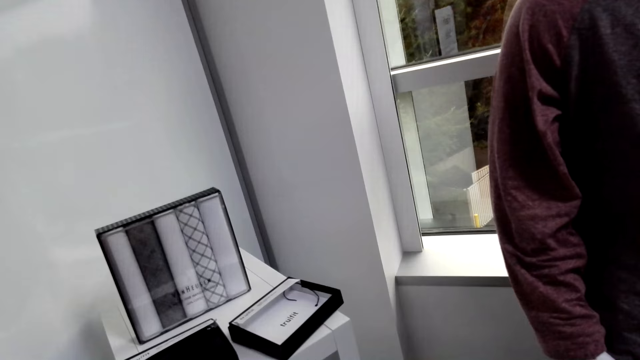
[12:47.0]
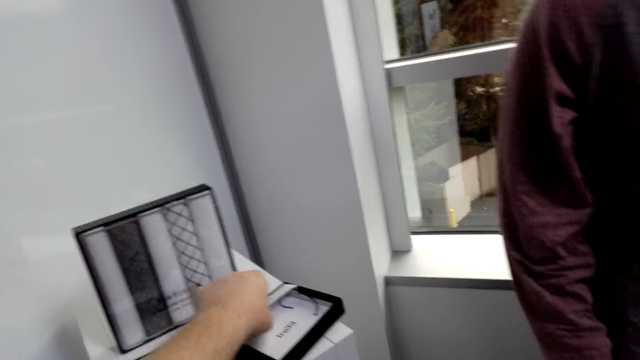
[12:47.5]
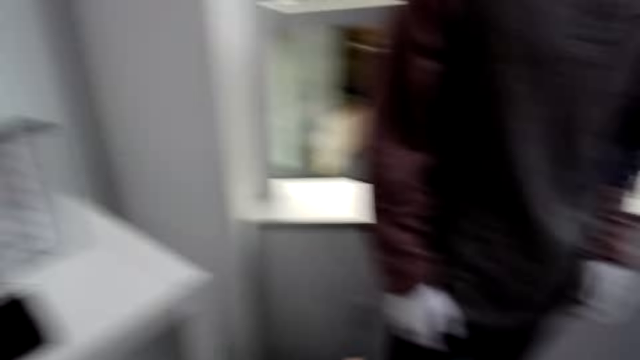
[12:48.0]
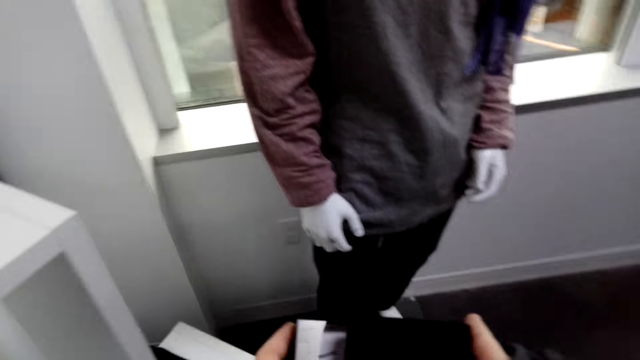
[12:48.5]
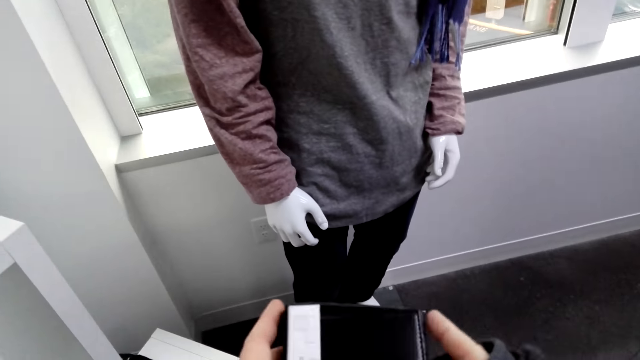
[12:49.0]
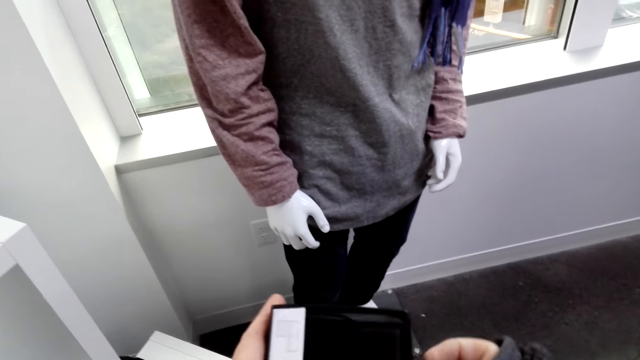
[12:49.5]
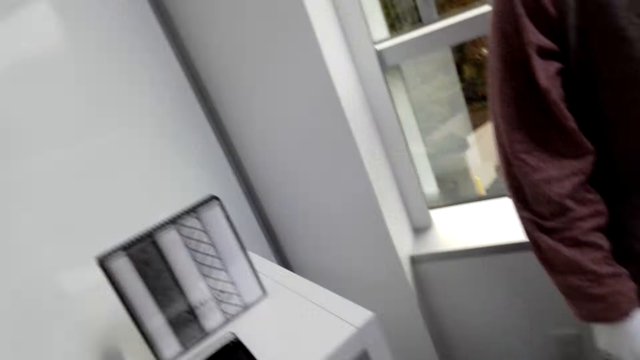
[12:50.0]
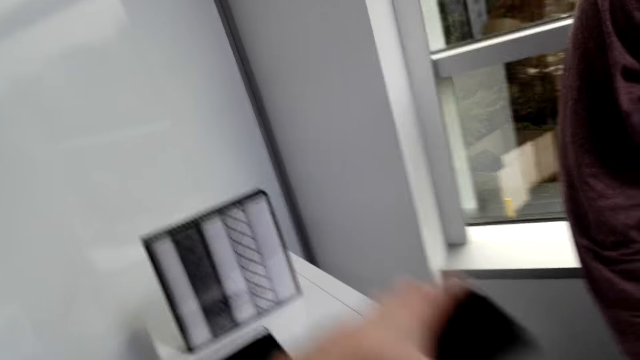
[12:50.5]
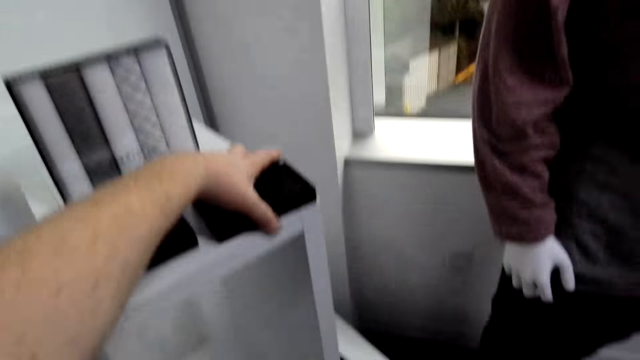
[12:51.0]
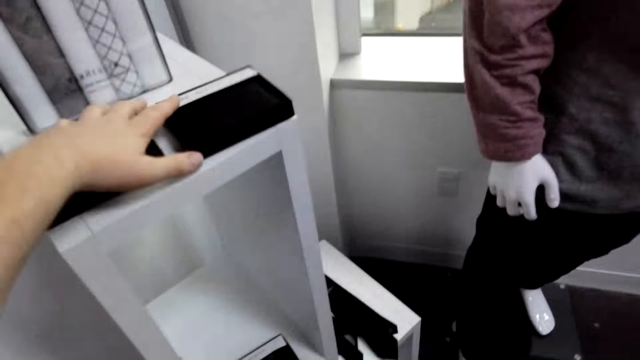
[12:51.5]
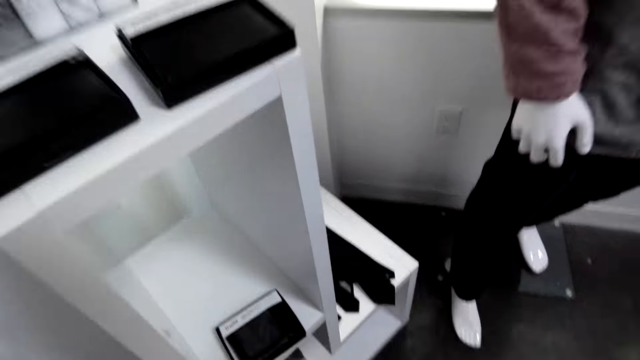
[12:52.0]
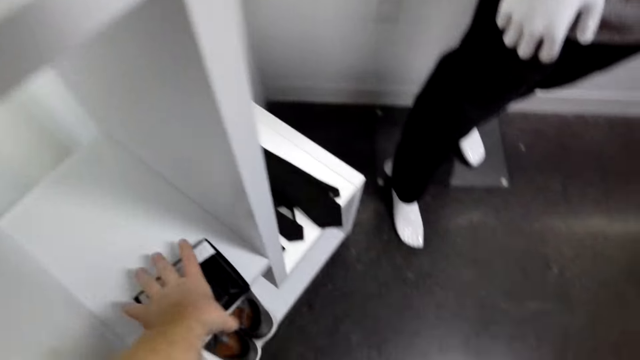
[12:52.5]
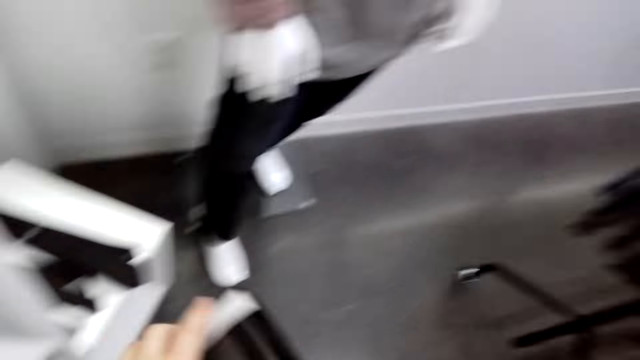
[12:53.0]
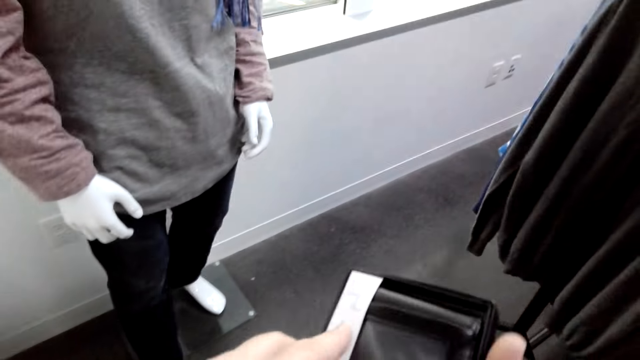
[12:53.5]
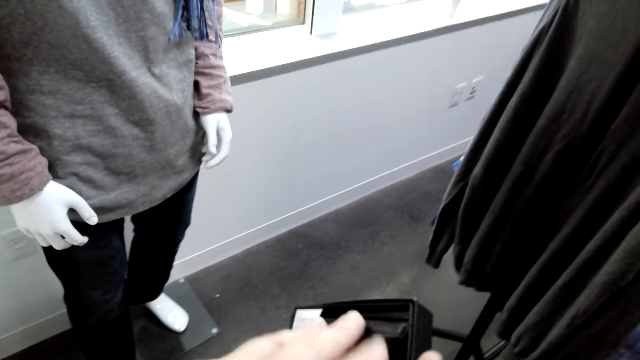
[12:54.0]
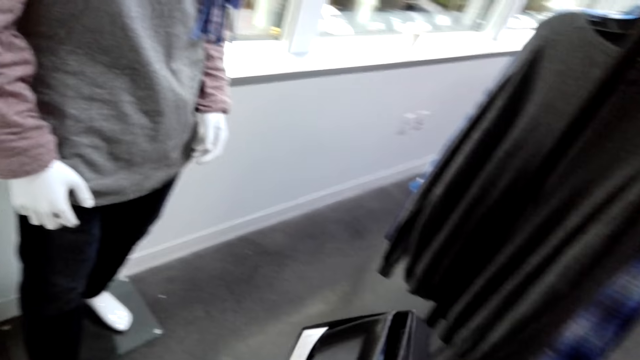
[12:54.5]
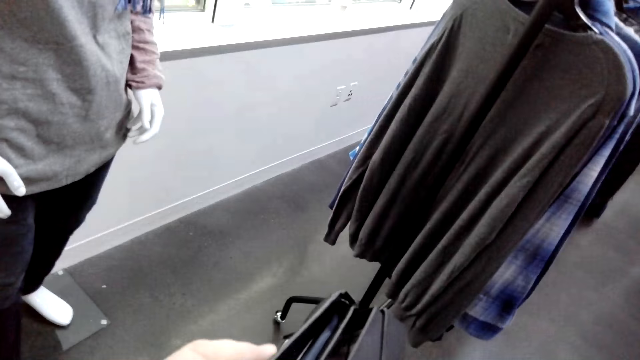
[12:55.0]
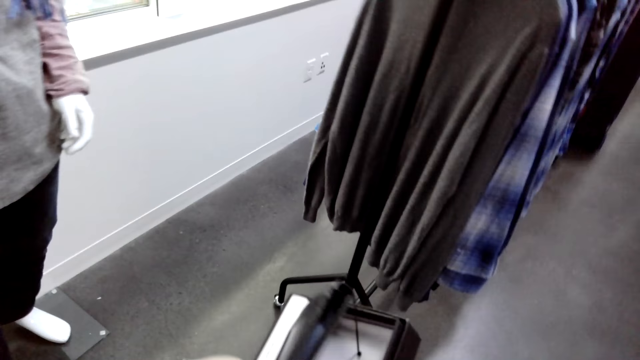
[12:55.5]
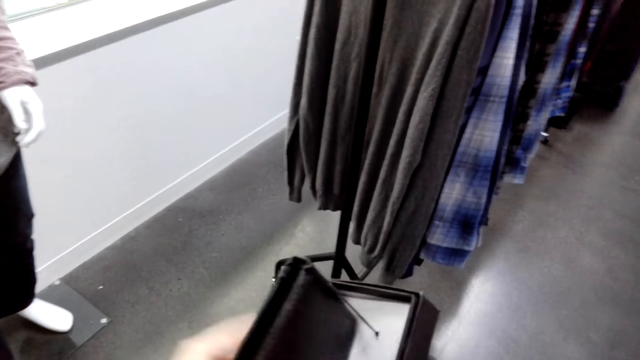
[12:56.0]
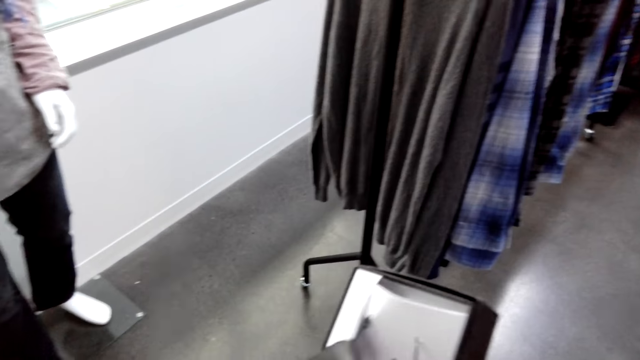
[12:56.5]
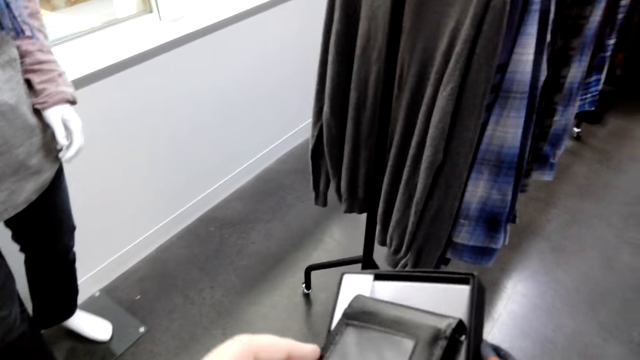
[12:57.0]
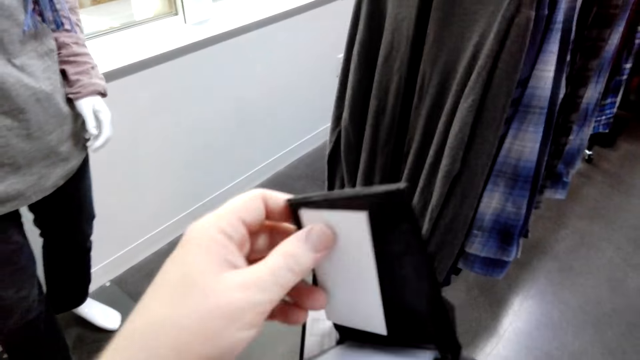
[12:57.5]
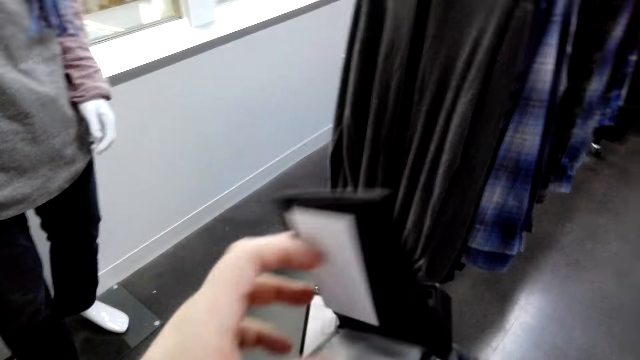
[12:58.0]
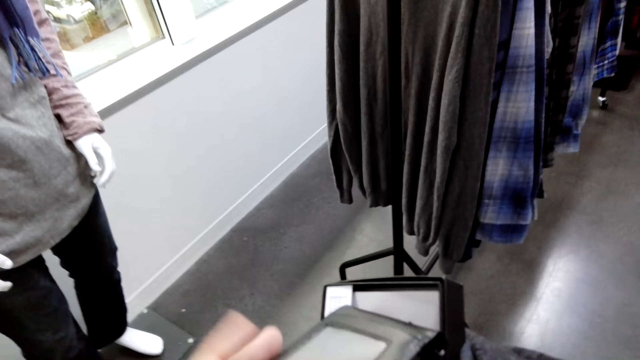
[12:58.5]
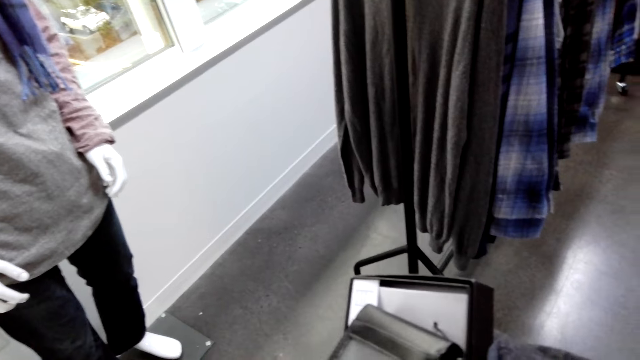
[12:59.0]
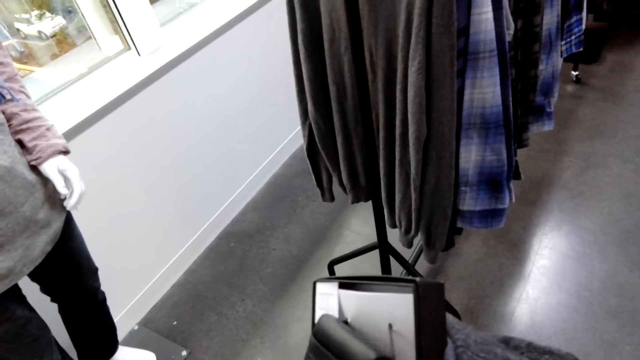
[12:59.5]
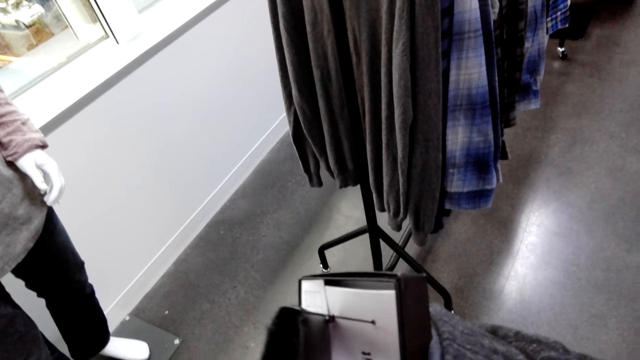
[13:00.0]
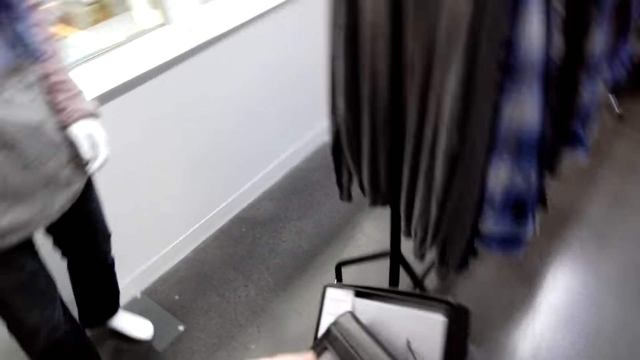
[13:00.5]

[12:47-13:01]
The camera wearer picks up the box. They return the wallet back in the box. They place the box on the display unit. They pick up the box. They remove another wallet from the box. They inspect the wallet.

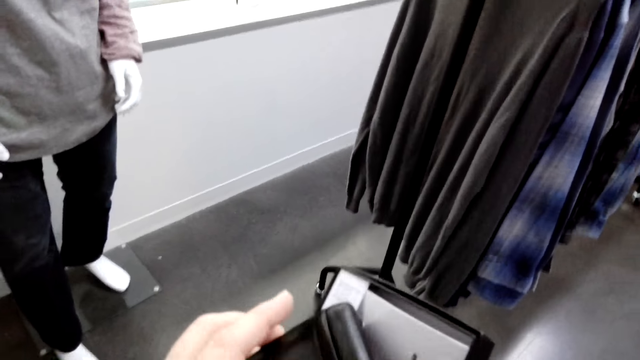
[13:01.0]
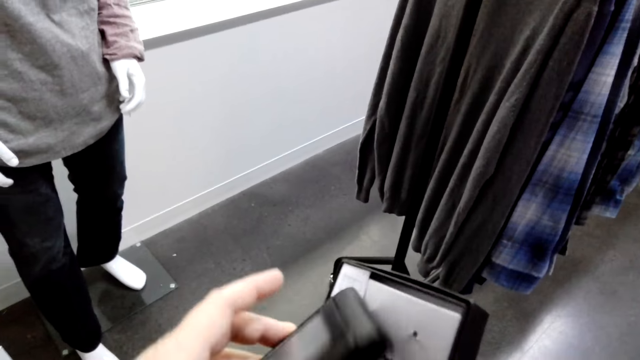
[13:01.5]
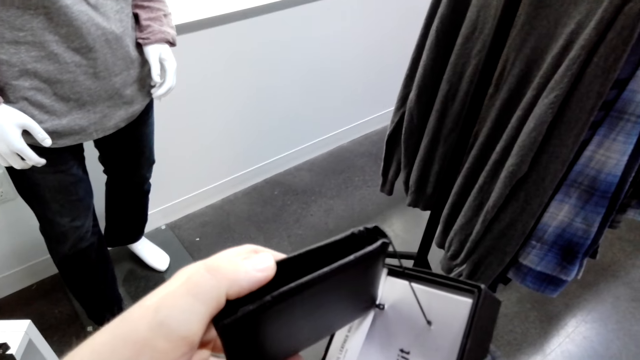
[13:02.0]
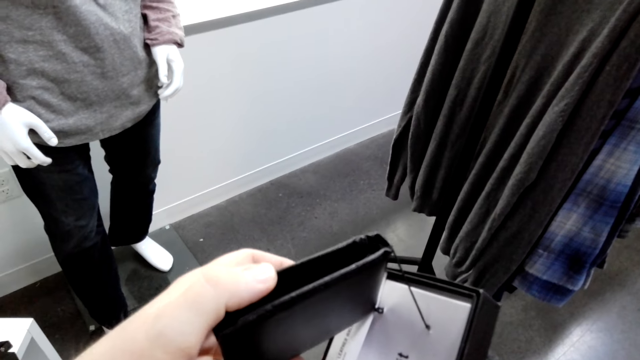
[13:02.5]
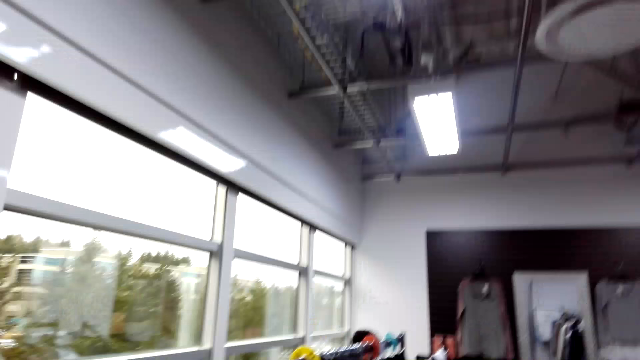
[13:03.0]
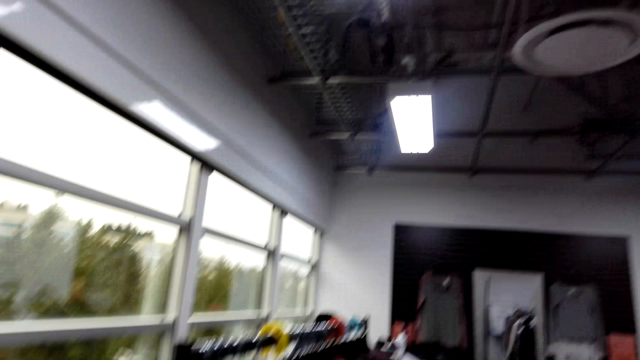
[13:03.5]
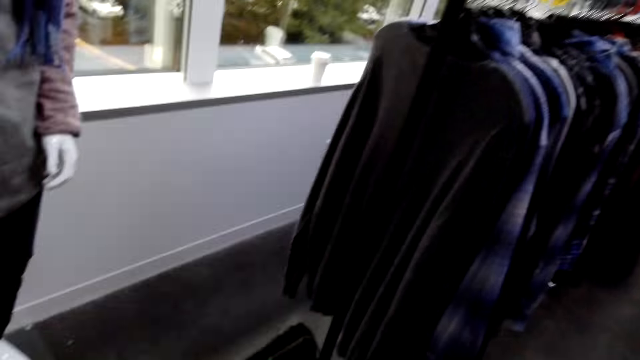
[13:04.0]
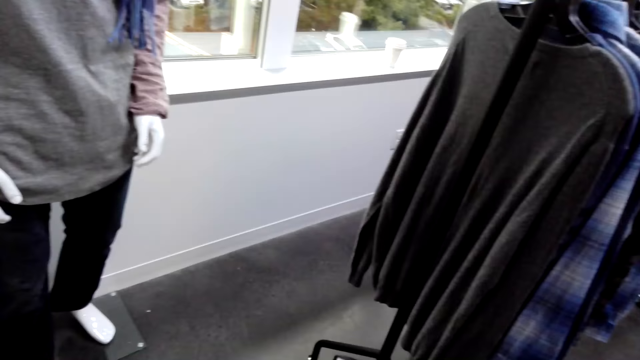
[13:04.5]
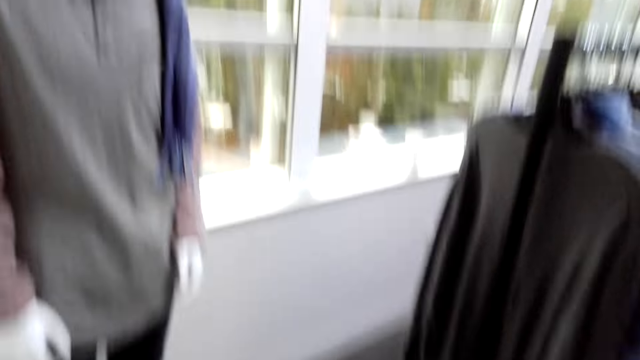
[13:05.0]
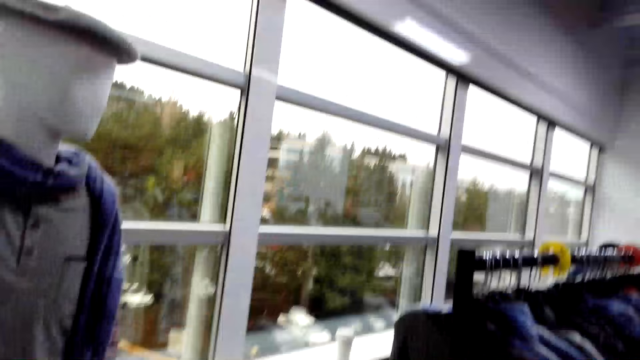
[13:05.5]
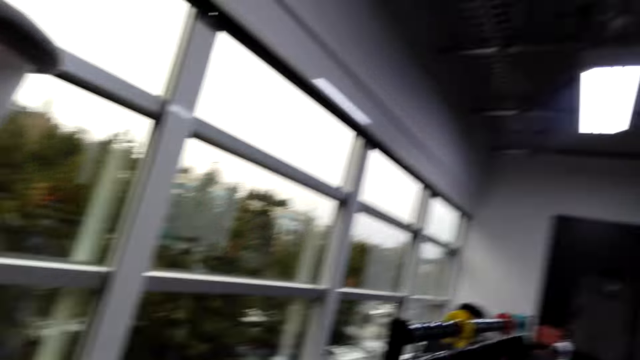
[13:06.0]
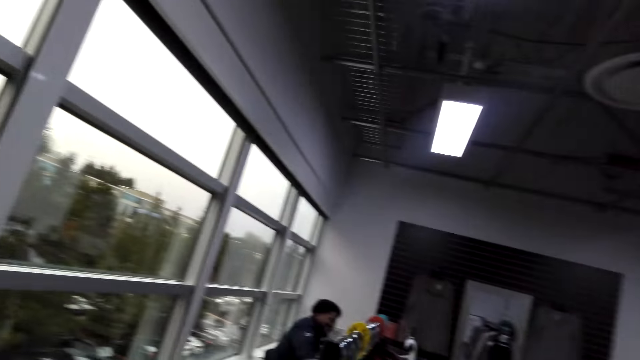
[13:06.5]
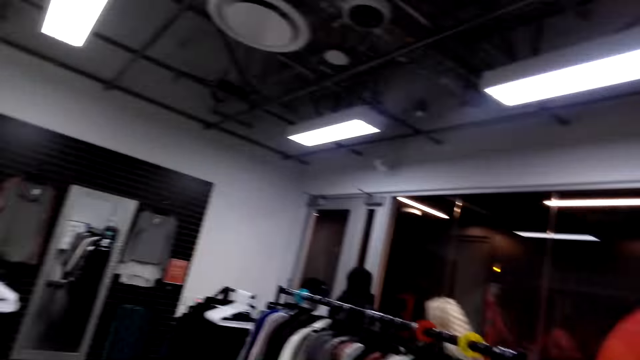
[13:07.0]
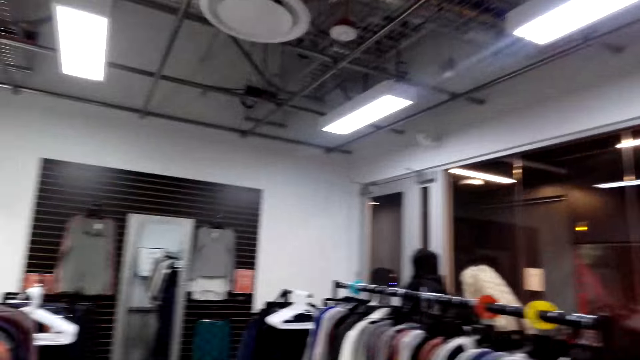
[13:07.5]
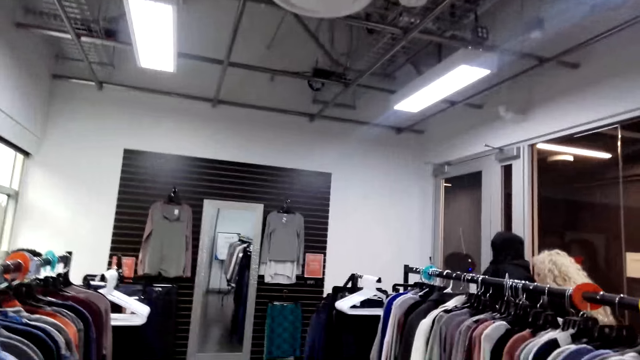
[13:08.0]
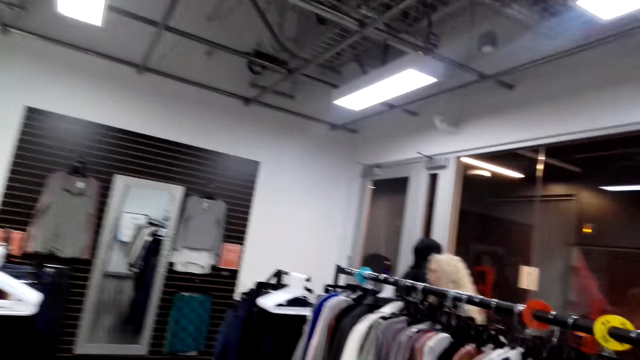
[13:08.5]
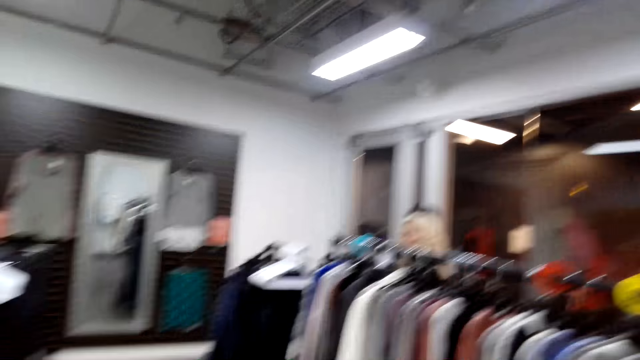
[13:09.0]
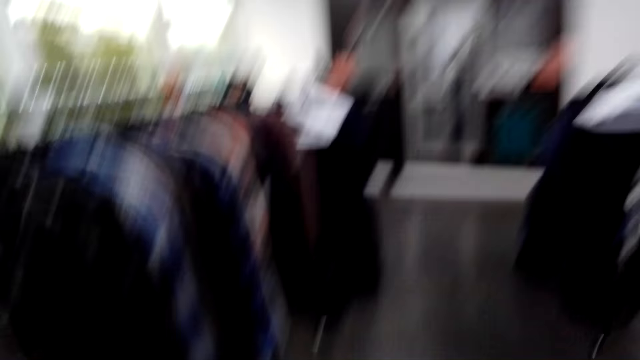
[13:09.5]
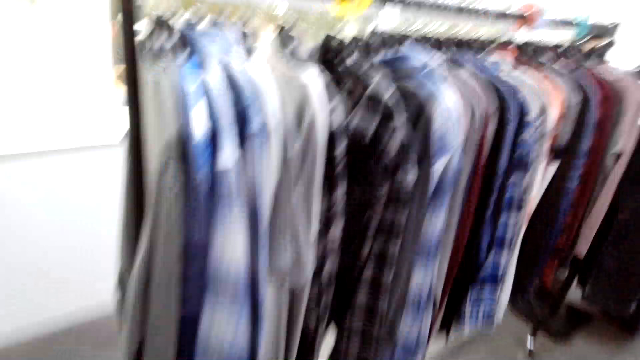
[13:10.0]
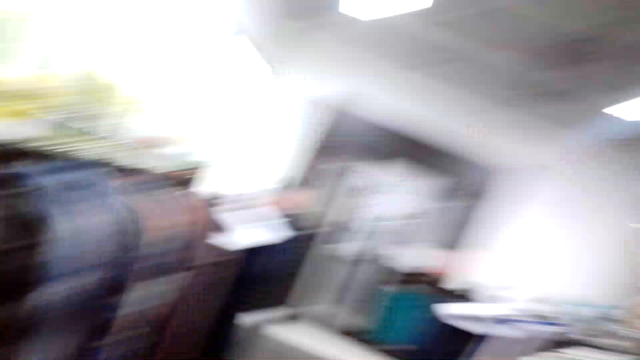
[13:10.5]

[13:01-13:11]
The camera wearer talks to a woman. They look around the boutique.
